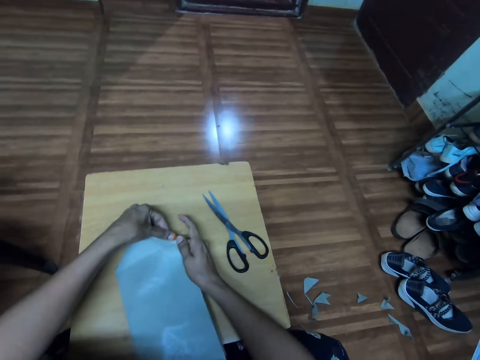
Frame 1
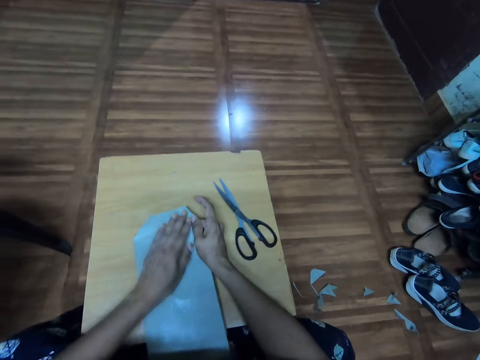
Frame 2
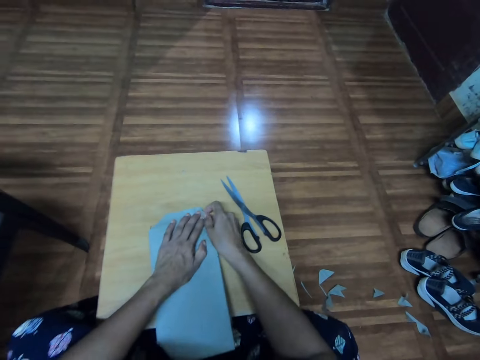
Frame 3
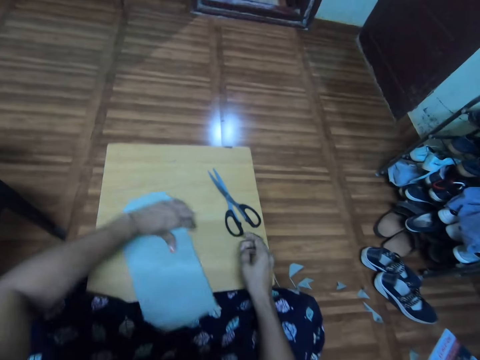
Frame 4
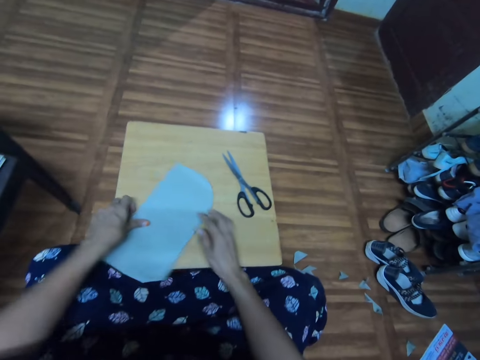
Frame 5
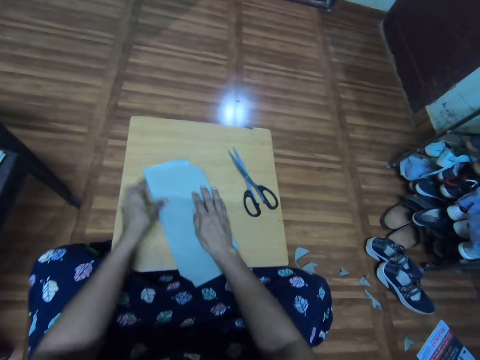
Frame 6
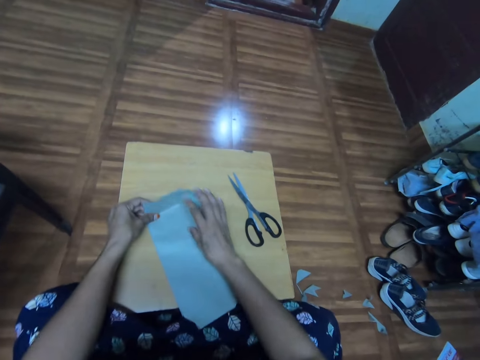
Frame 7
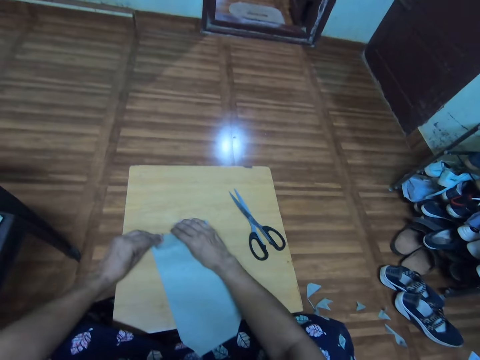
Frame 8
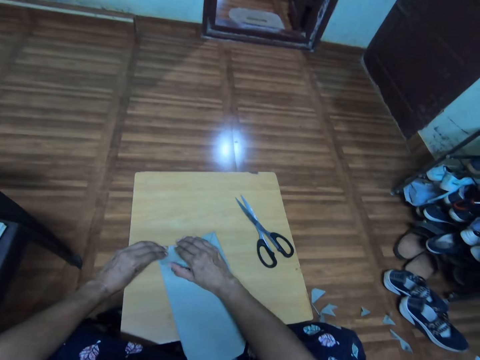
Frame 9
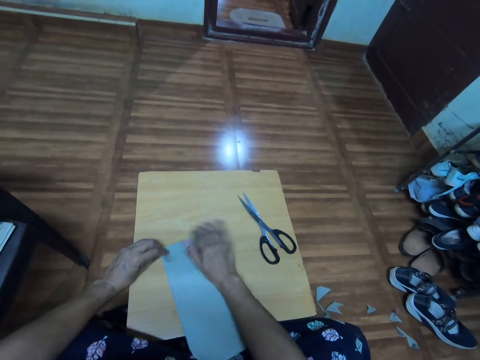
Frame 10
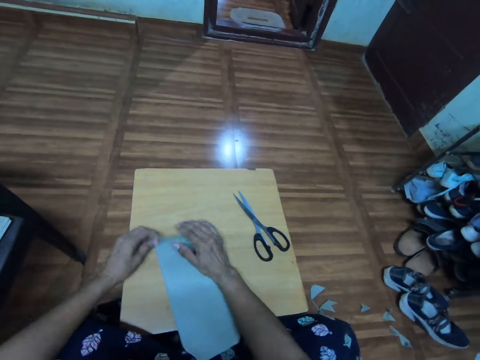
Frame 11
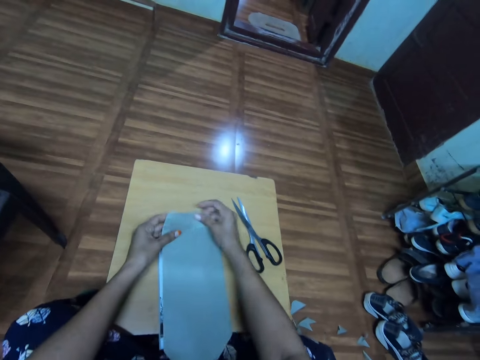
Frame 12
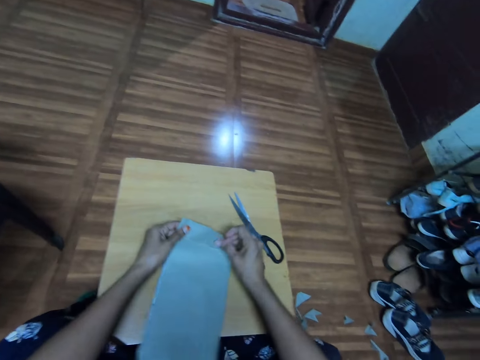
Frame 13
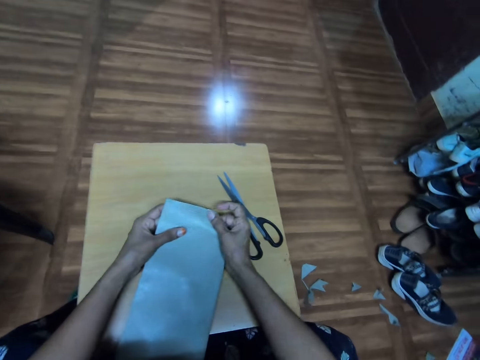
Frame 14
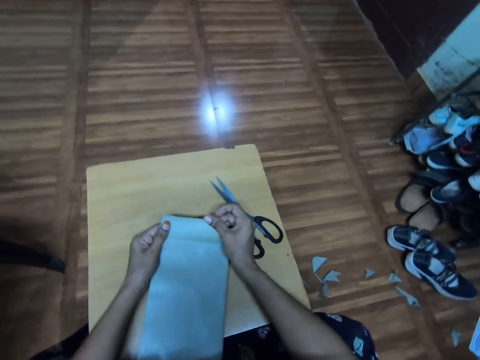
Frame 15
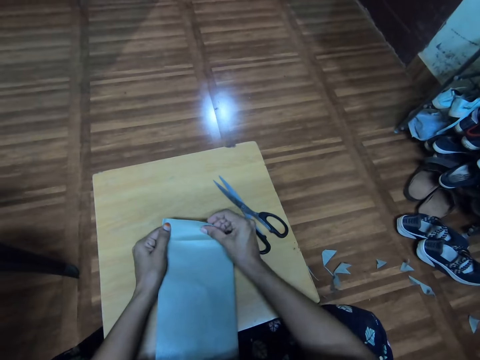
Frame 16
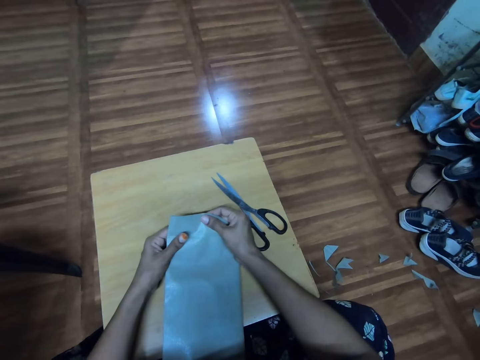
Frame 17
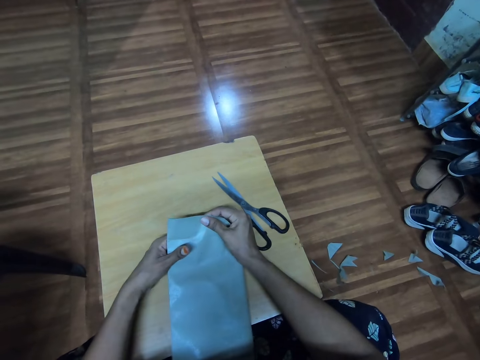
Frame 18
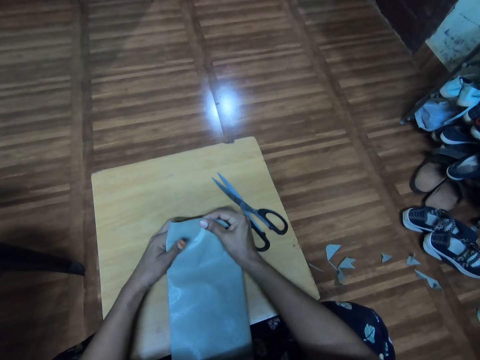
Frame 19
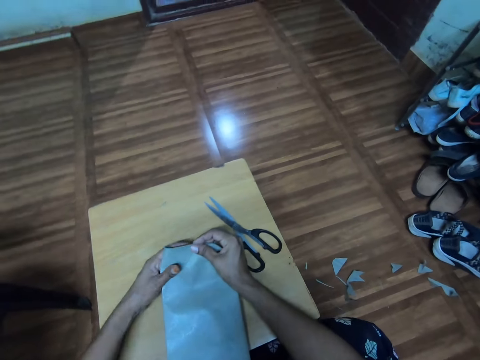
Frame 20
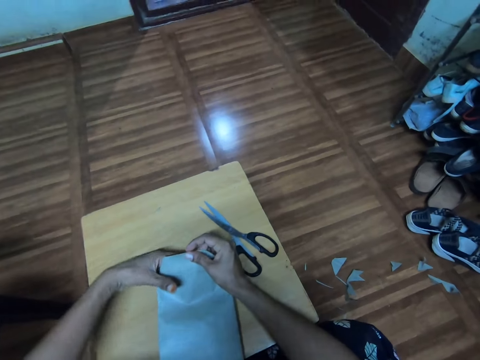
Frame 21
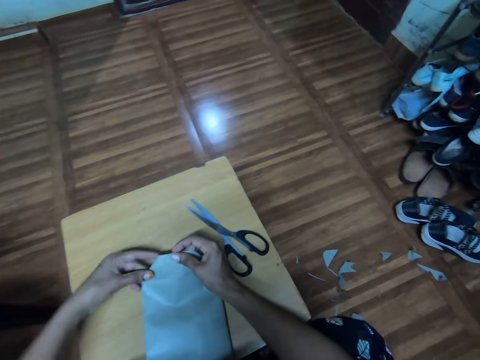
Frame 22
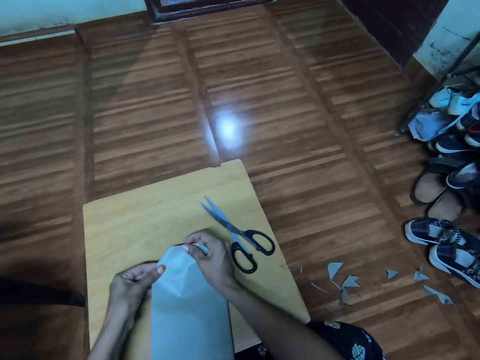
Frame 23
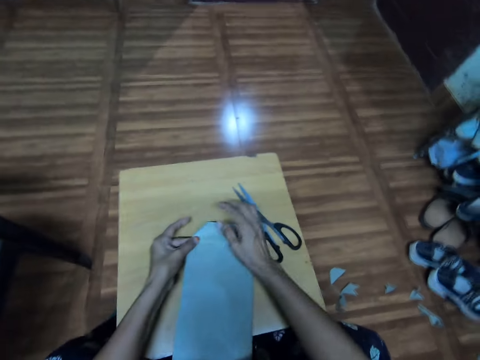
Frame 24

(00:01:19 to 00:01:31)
The camera wearer spins the book on the table with the left hand. They fold the cover paper with both hands.

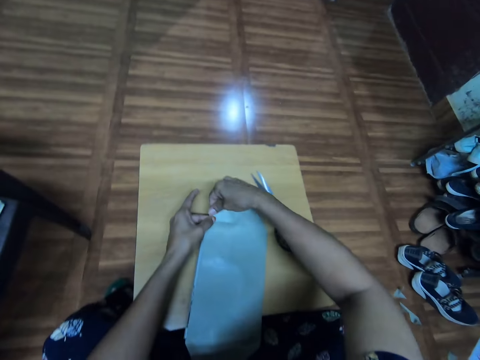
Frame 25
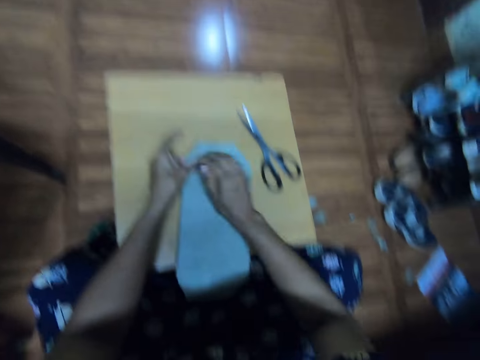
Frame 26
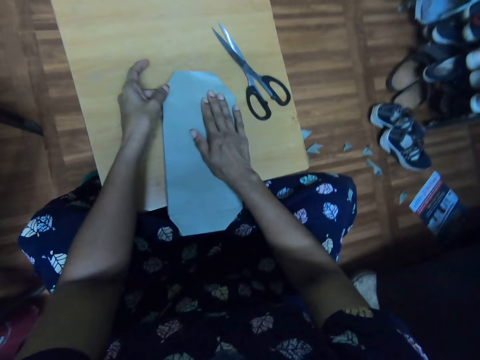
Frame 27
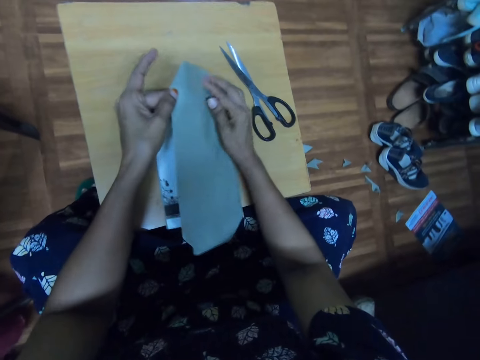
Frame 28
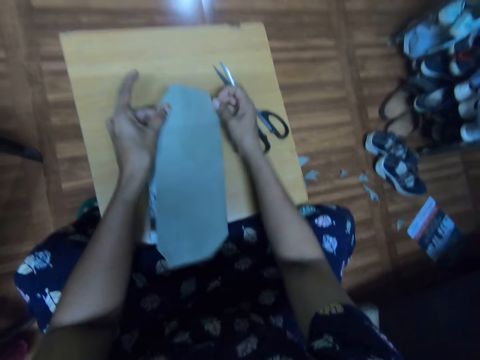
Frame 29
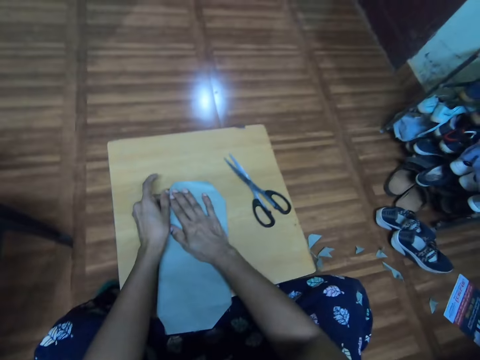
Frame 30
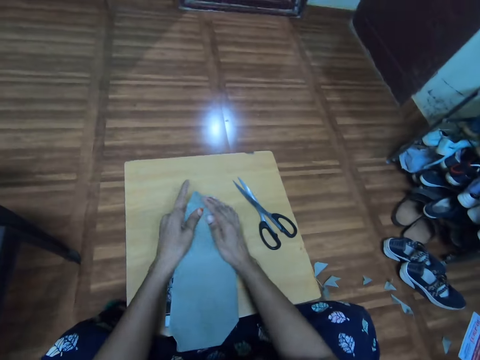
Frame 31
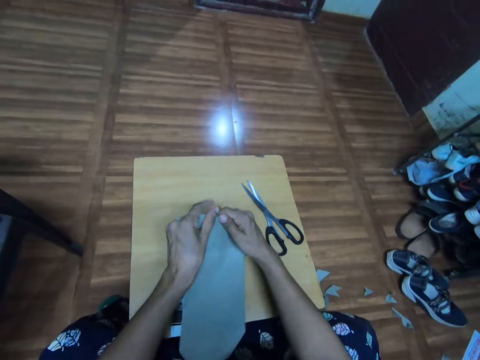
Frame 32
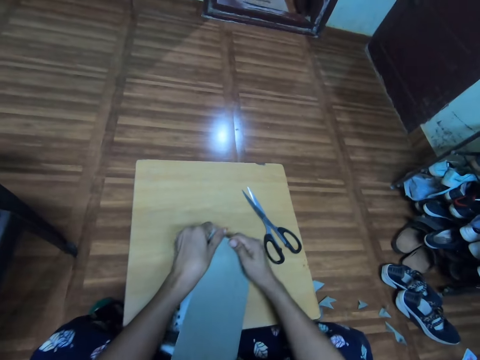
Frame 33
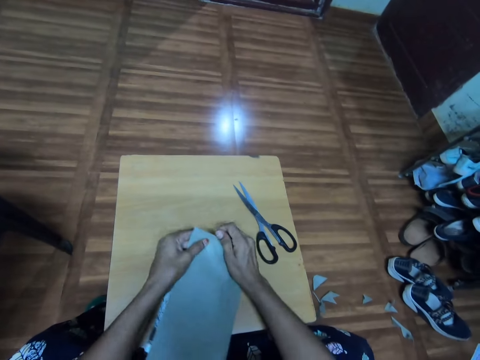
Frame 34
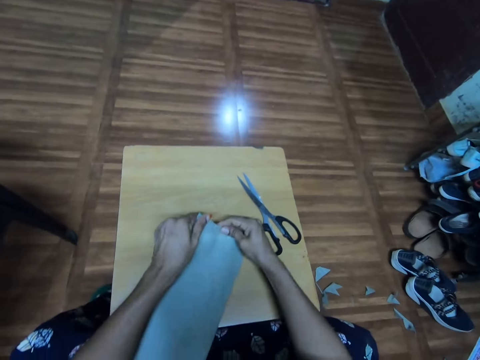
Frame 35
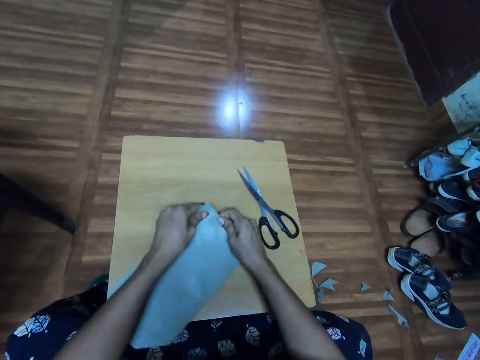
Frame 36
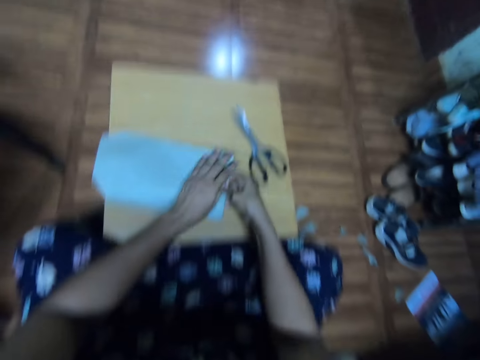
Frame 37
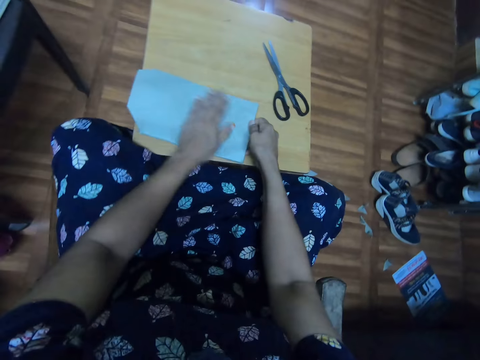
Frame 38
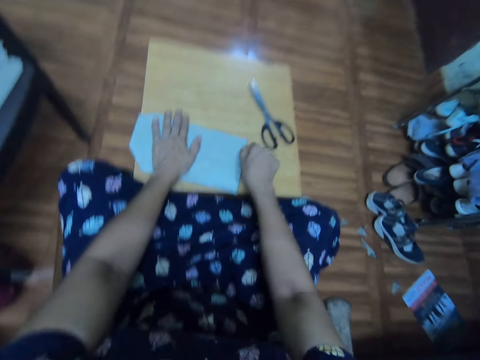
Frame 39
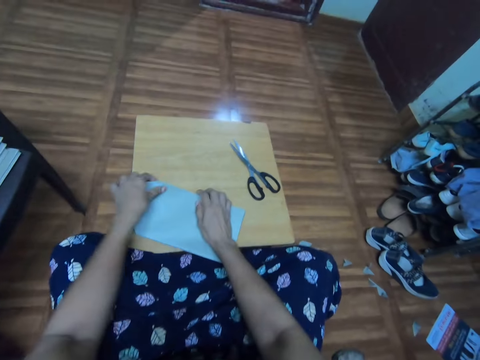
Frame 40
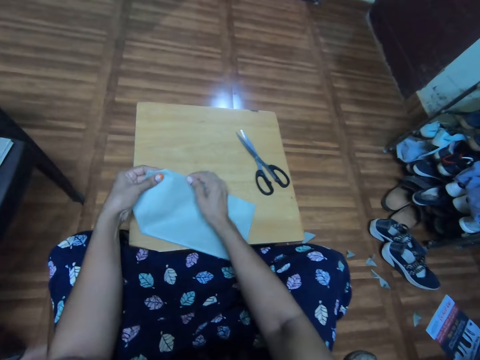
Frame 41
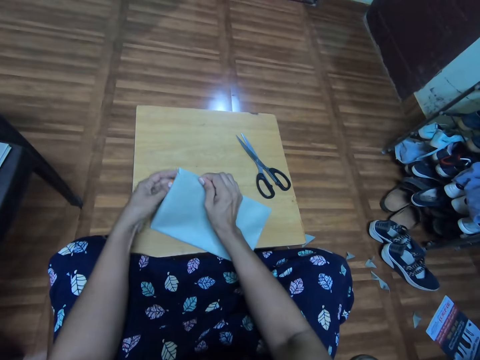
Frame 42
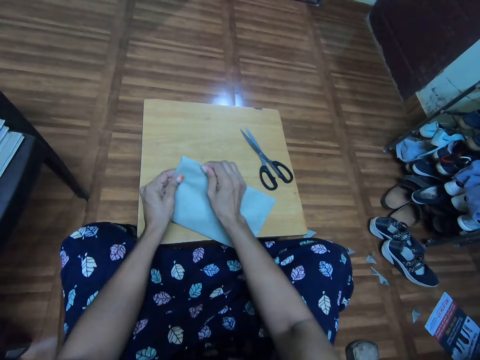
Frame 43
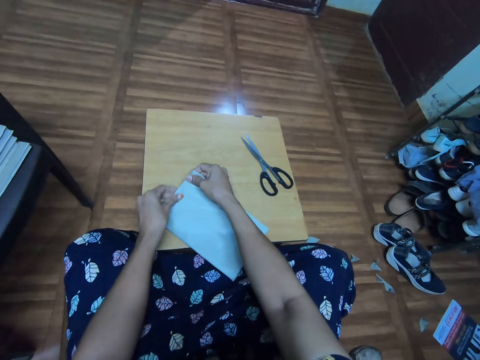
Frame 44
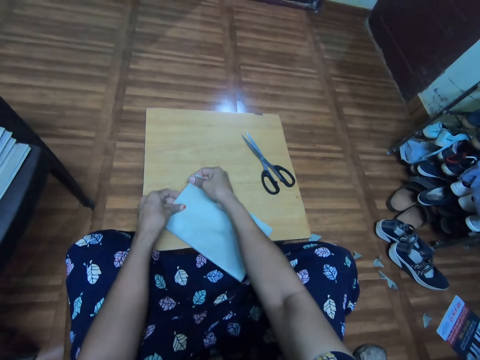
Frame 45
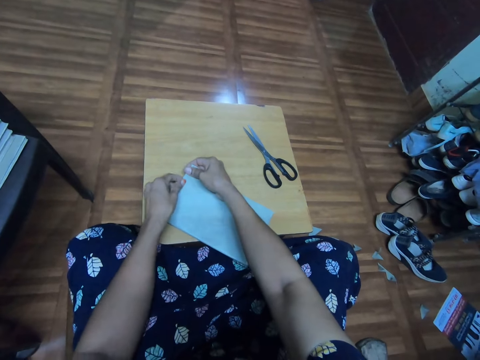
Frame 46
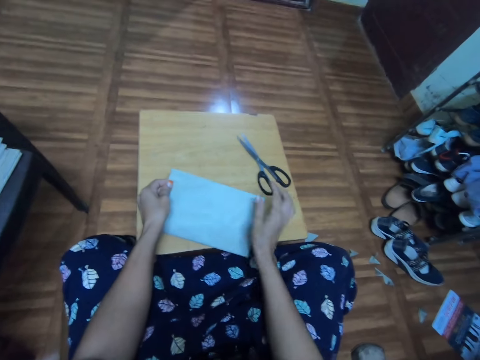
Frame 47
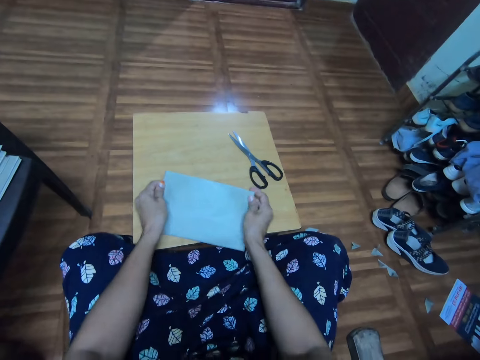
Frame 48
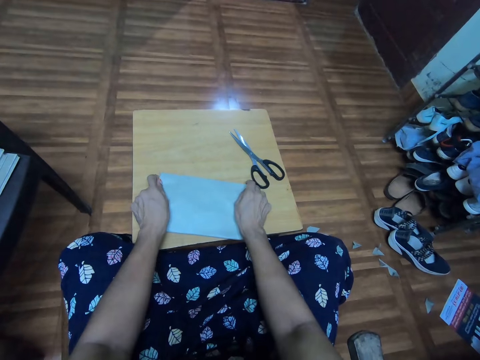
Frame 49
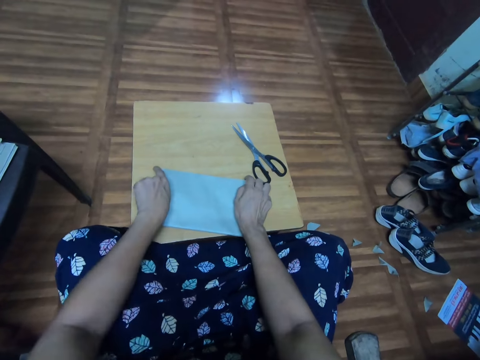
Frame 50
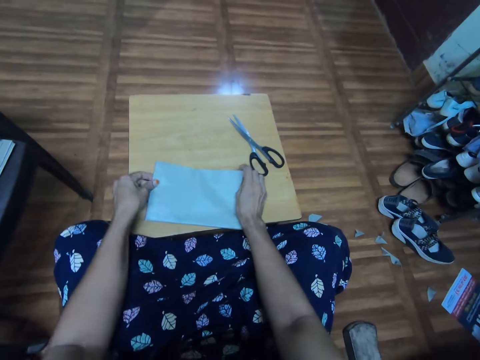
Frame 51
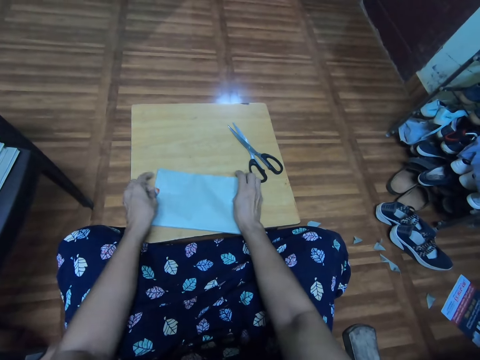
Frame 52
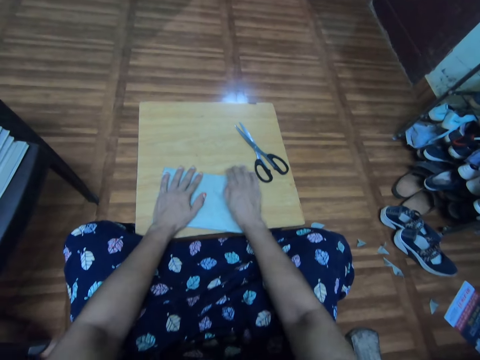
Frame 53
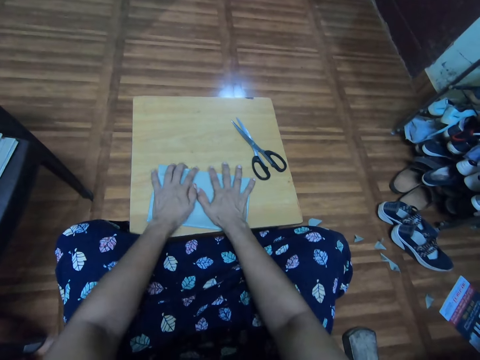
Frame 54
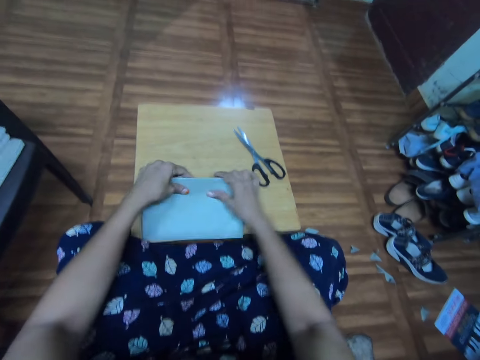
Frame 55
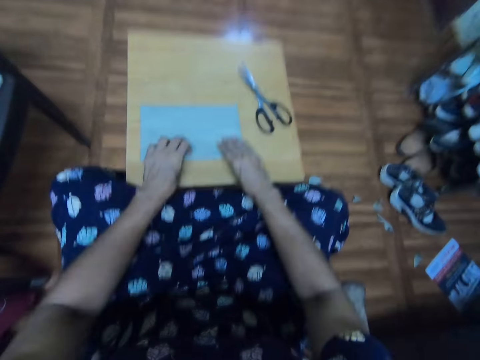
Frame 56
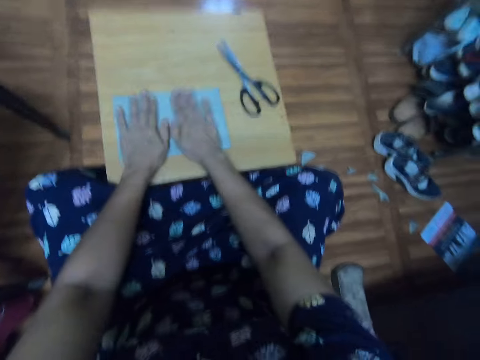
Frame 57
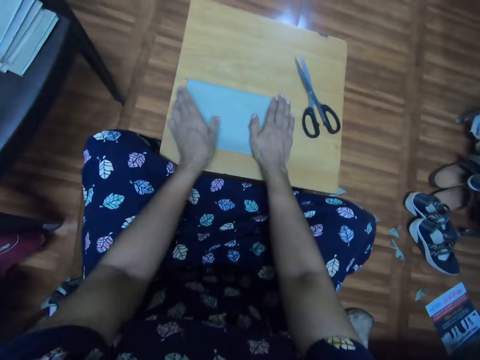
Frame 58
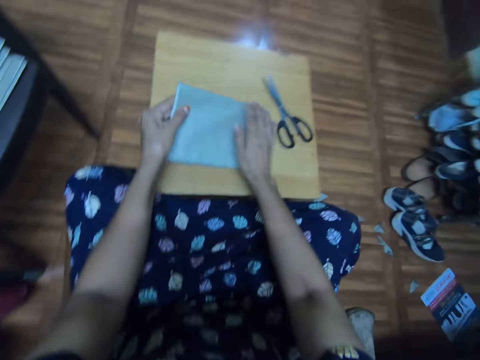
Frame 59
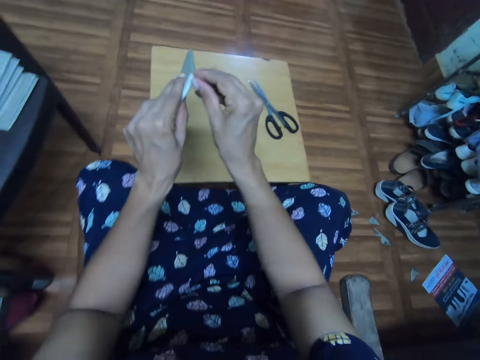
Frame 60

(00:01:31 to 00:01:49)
The camera wearer straightens the book cover with the hands. They fold the book cover. They straighten the book cover with the hands. They fold the book cover. They straighten the book cover with the hands. They grab the book on the table with both hands. They turn the book on the table with both hands. They straighten the book cover with the hands. They grab the book on the table with both hands. They pick up the book on the table with the left hand.
